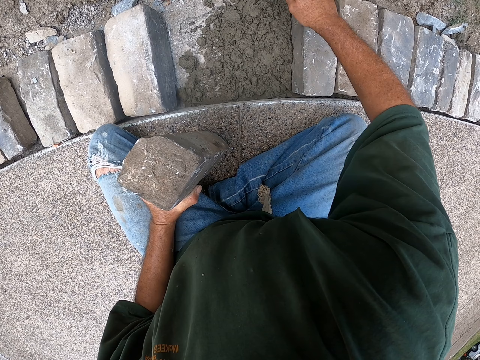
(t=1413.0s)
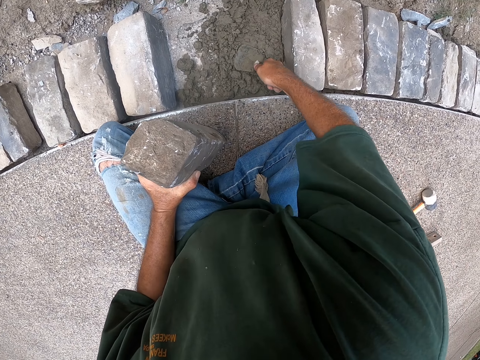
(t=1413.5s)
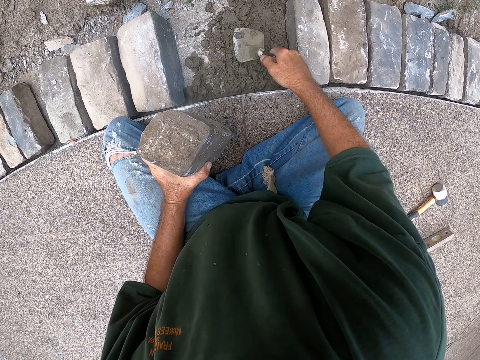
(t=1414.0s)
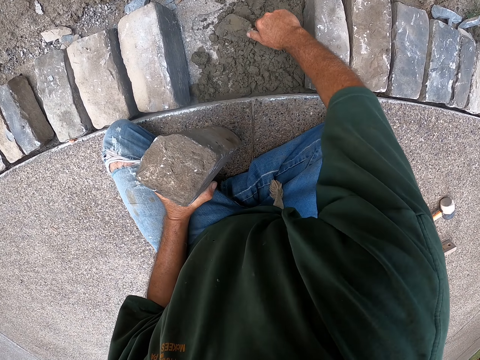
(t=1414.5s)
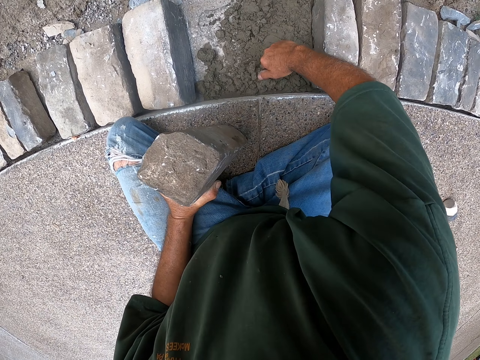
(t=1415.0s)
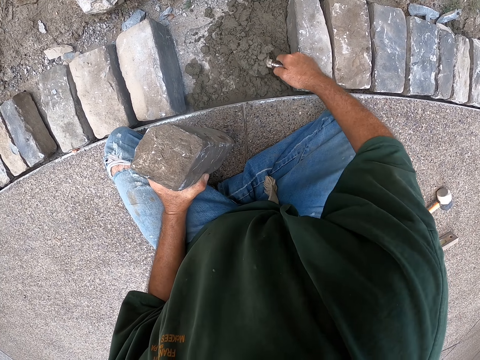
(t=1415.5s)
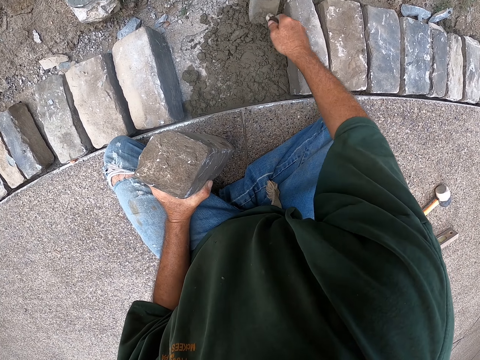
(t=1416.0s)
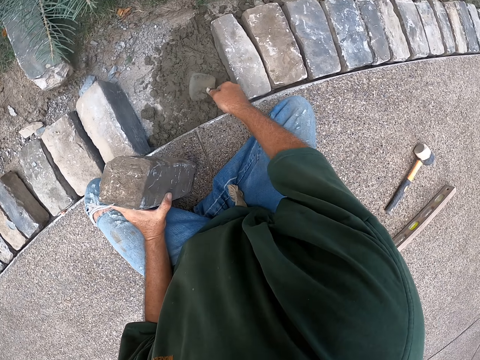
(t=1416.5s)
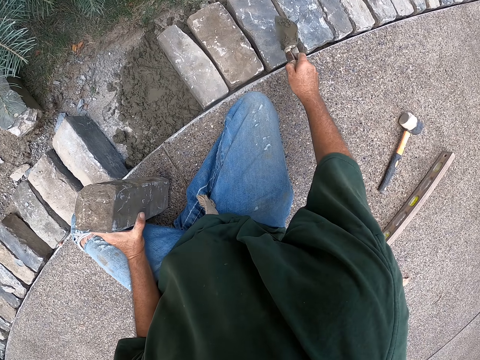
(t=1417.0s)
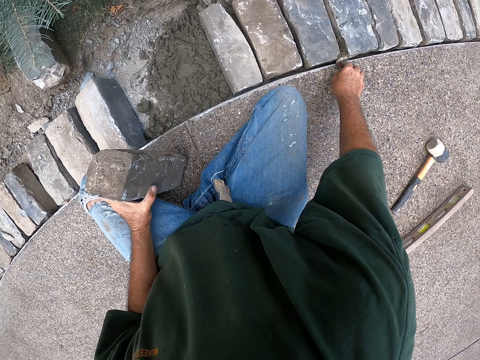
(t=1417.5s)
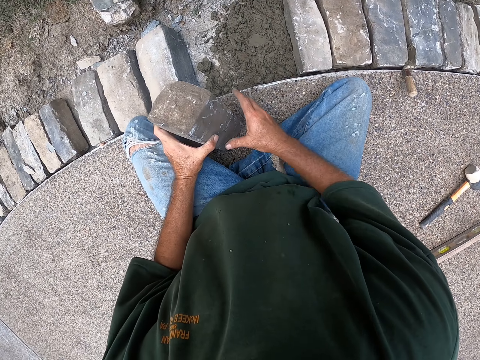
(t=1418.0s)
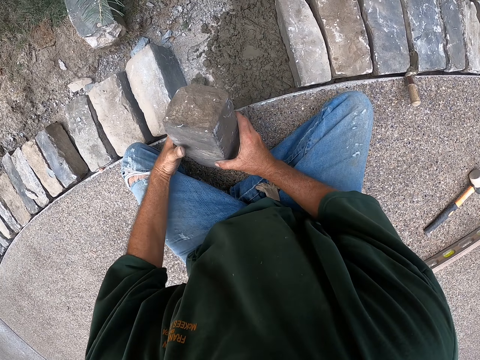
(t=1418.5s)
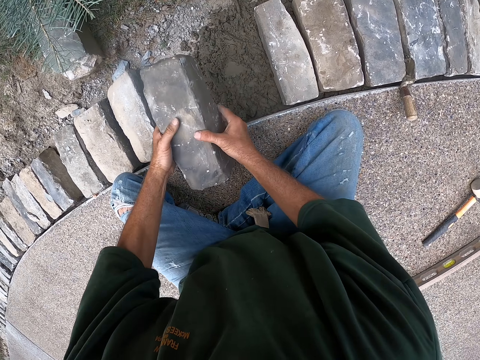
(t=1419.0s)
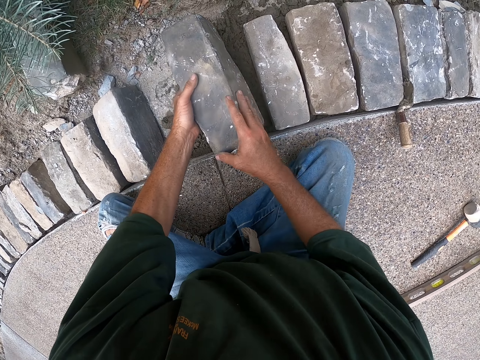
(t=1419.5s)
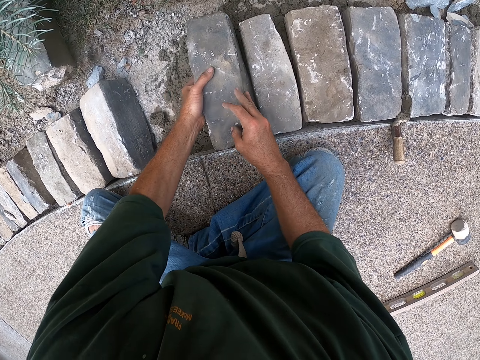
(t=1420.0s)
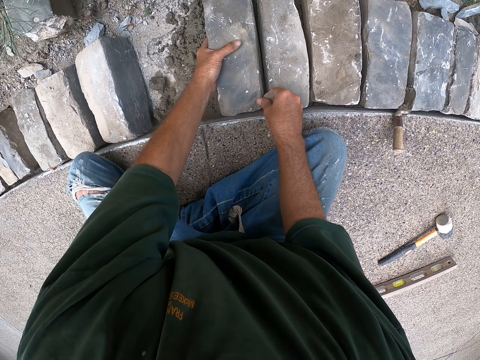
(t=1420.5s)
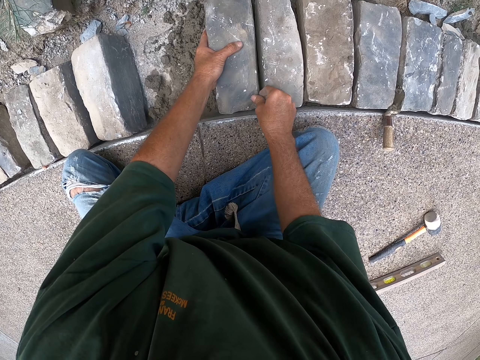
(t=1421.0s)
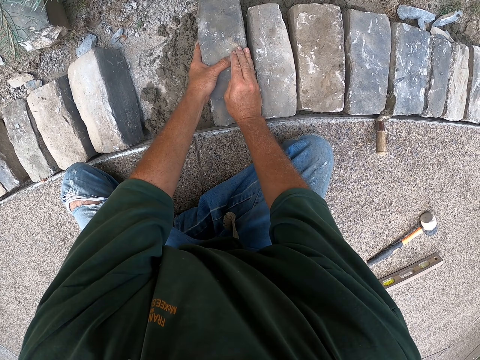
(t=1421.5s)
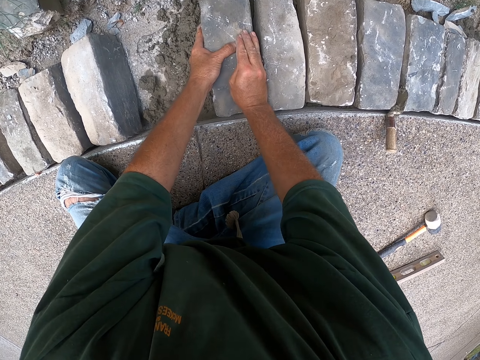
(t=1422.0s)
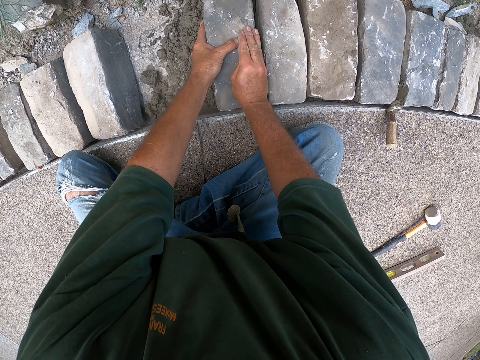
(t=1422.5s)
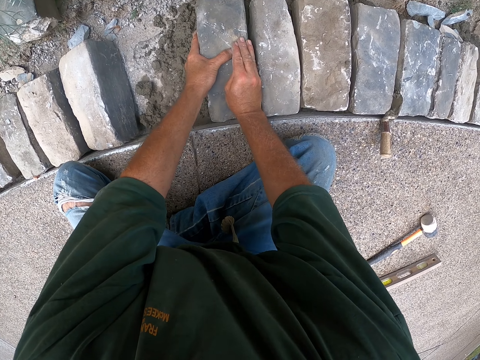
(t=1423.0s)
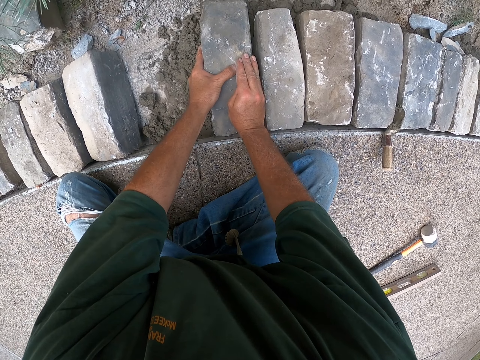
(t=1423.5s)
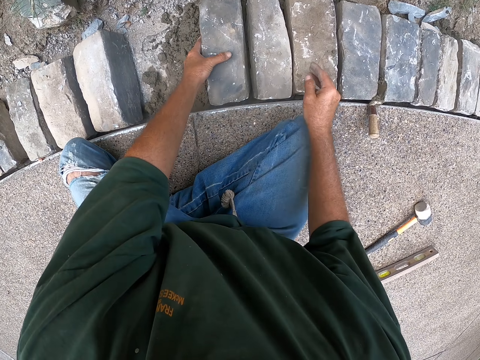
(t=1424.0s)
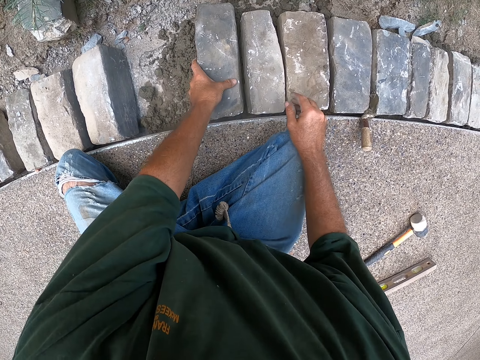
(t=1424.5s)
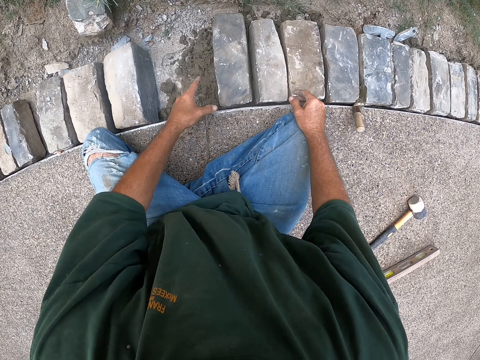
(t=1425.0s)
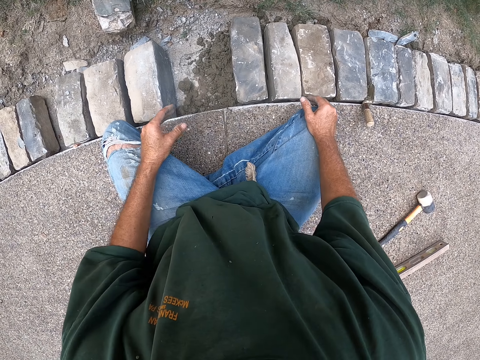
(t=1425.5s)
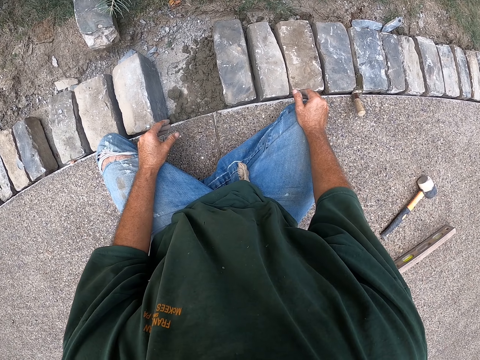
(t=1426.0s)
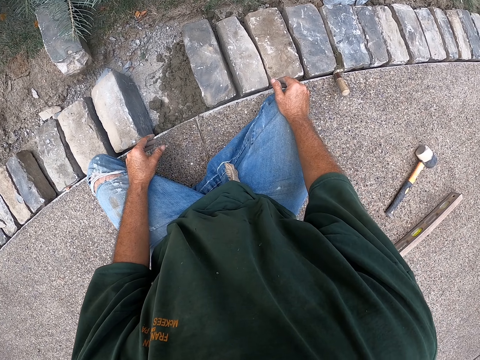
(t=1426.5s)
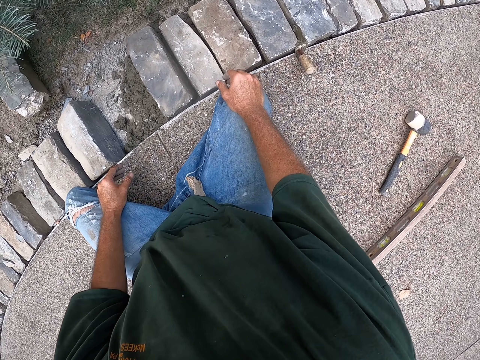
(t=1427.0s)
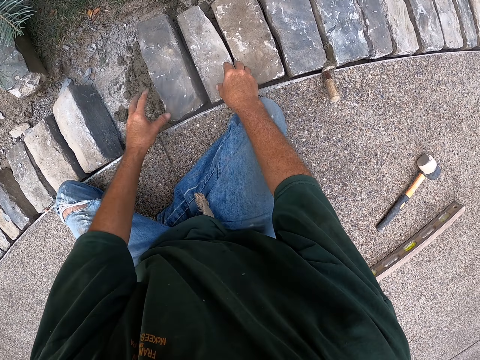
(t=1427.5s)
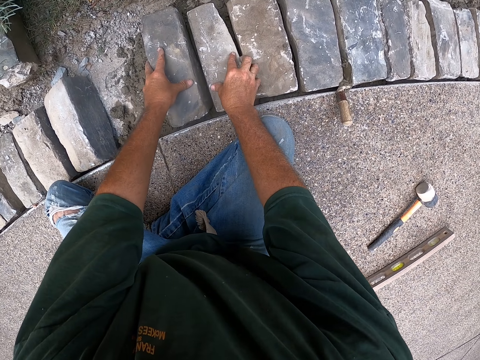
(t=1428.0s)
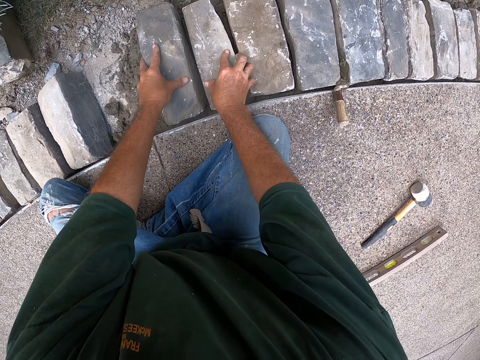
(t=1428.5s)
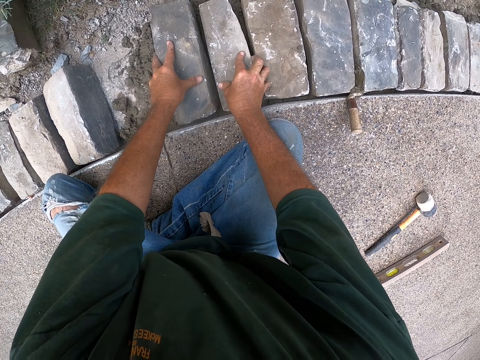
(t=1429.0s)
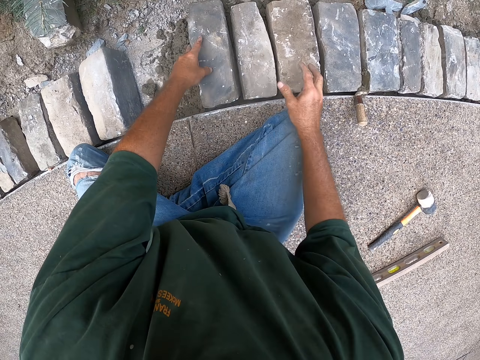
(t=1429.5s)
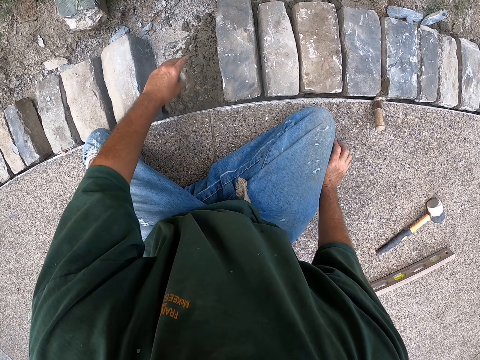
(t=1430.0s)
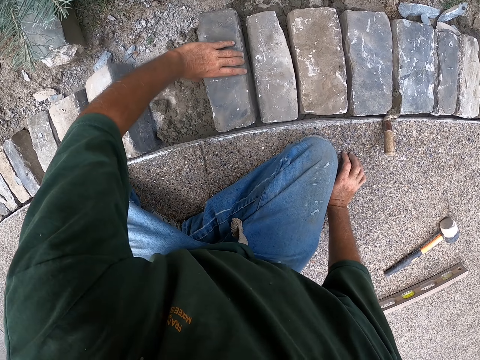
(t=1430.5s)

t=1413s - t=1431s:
The camera wearer pours the concrete. They level the concrete. They scoop the concrete. They pour the concrete. They level the concrete. They put down the trowel. They put down the brick. They press down on the brick. They look at the bricks. They press down on the bricks.

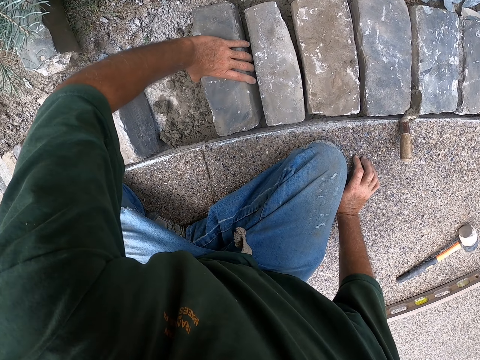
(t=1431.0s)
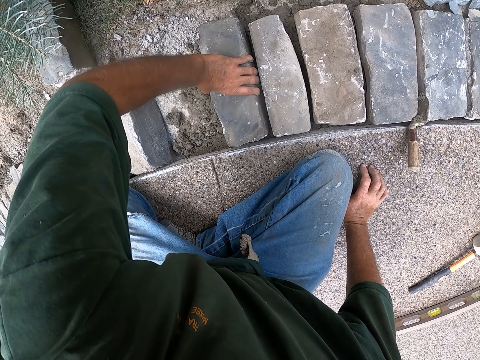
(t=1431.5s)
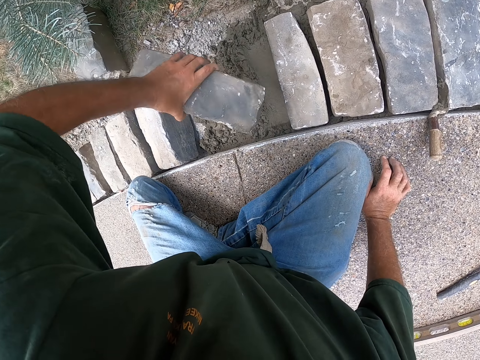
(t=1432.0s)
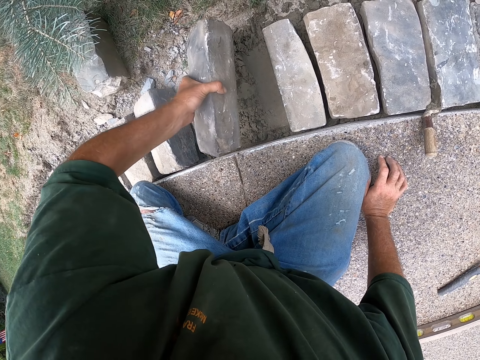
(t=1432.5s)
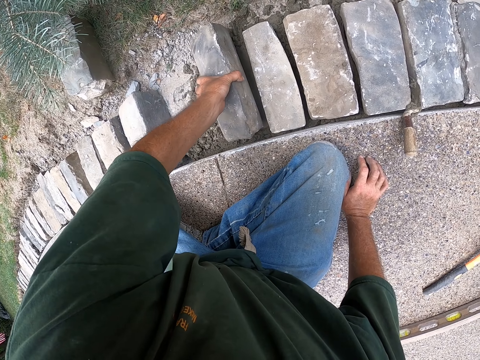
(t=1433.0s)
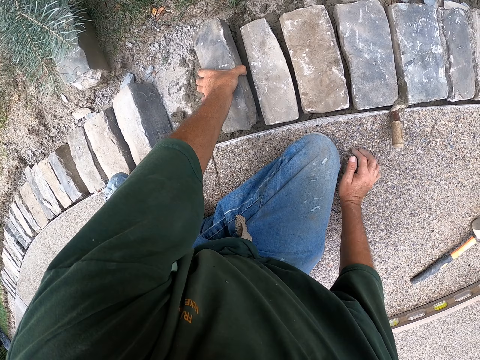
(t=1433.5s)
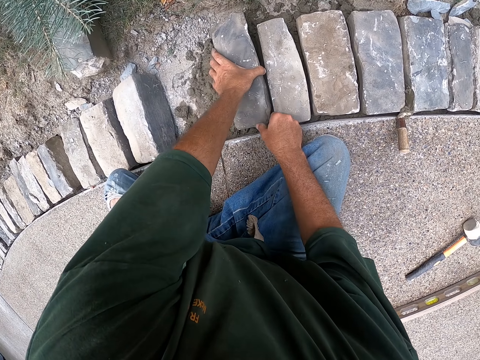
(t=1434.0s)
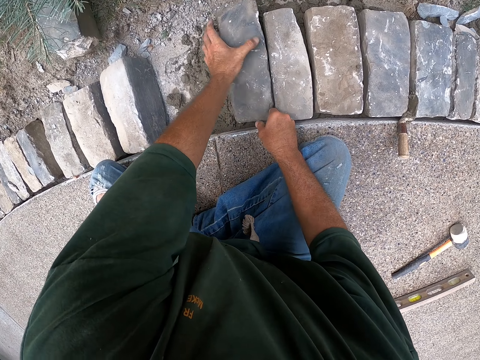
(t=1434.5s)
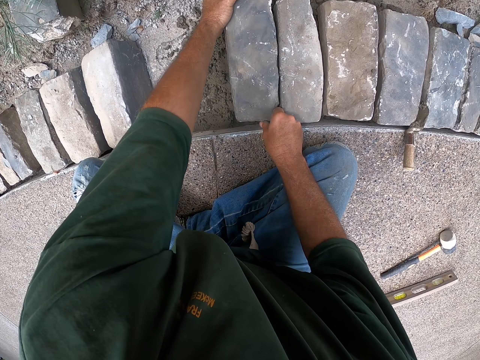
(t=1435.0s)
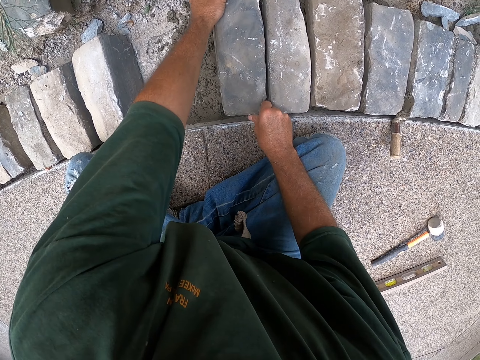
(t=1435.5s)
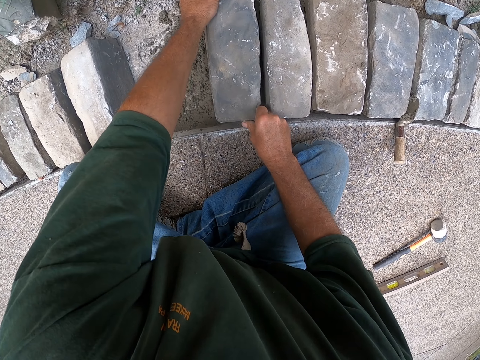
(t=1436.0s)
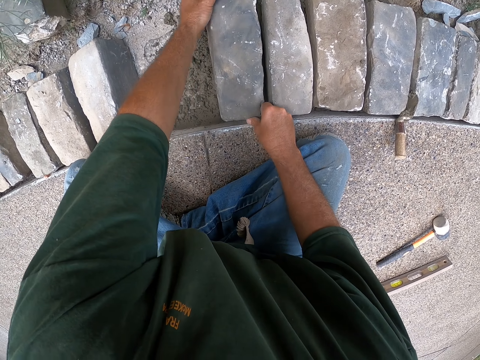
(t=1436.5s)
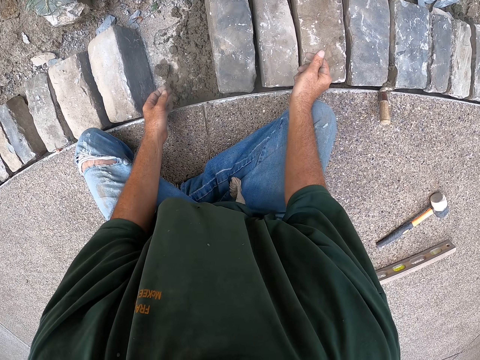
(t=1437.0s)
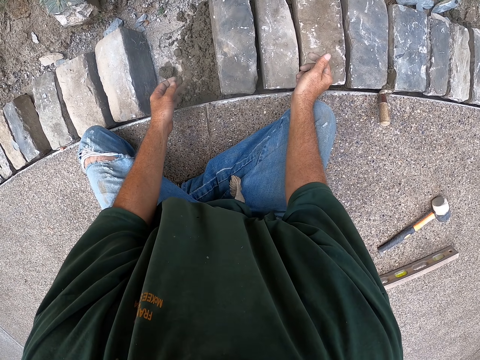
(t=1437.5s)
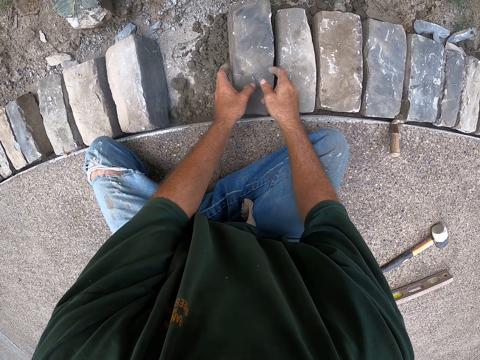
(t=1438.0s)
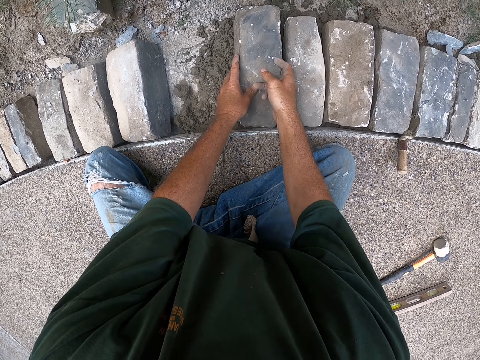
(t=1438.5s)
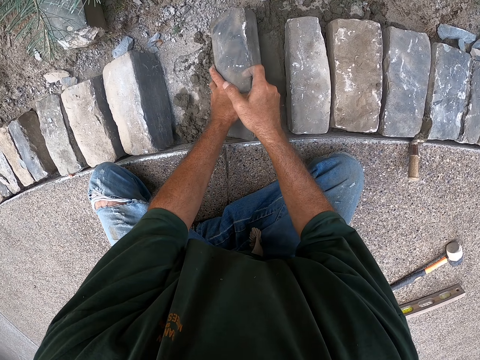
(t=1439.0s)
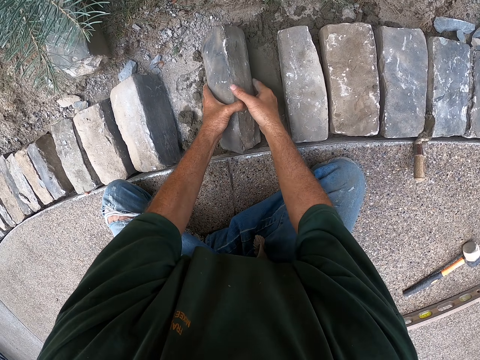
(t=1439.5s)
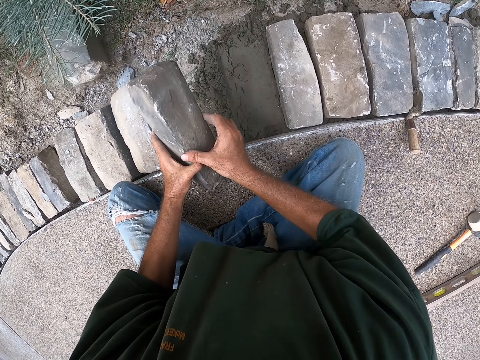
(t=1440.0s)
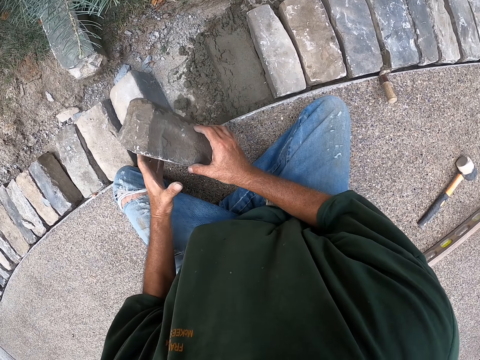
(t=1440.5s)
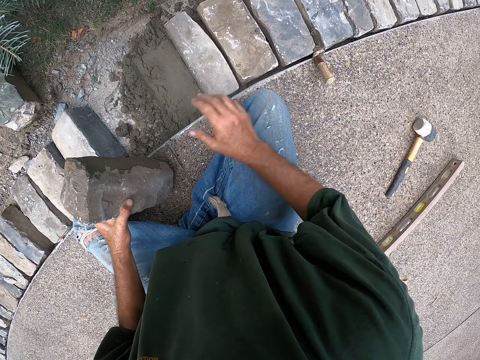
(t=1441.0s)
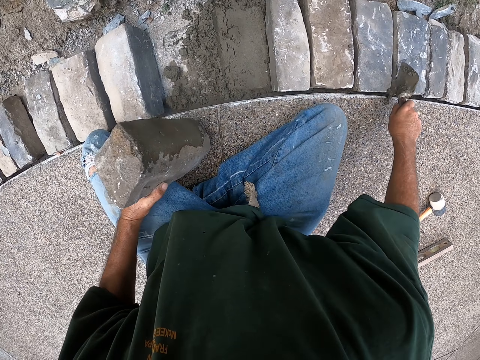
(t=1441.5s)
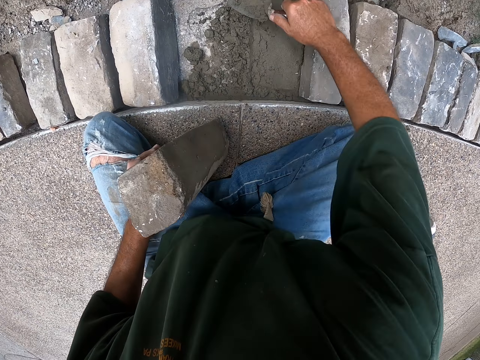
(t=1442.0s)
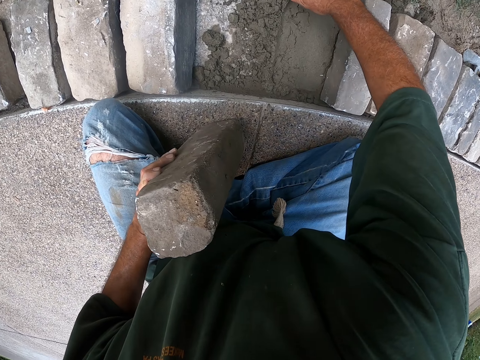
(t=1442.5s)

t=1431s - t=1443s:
The camera wearer turns a brick. They lift the brick. They put down the brick. They position the brick. They pick up the brick. They pick up the trowel.
